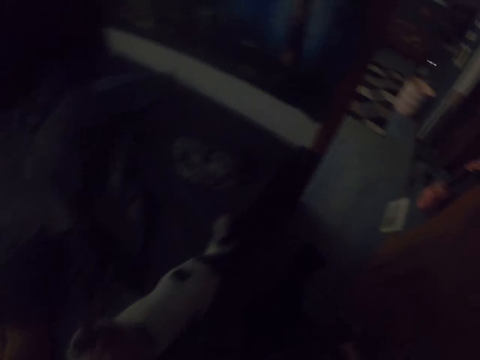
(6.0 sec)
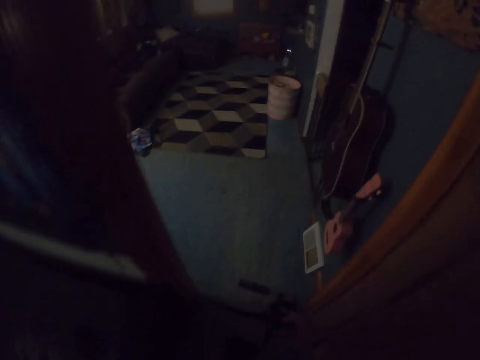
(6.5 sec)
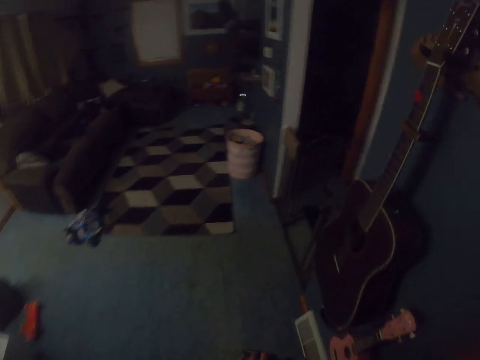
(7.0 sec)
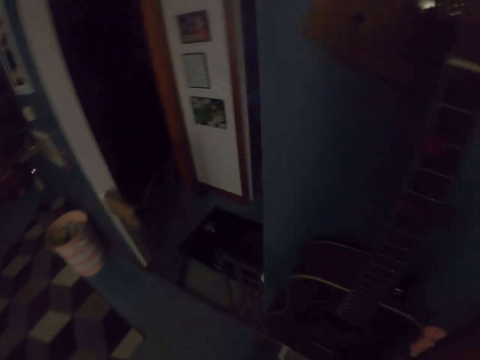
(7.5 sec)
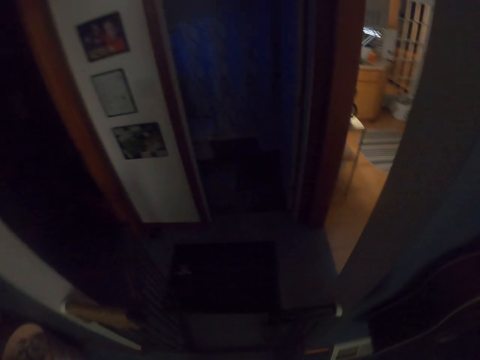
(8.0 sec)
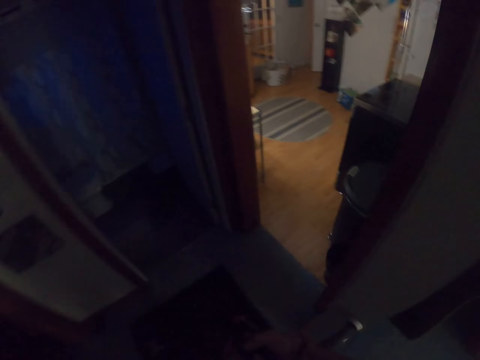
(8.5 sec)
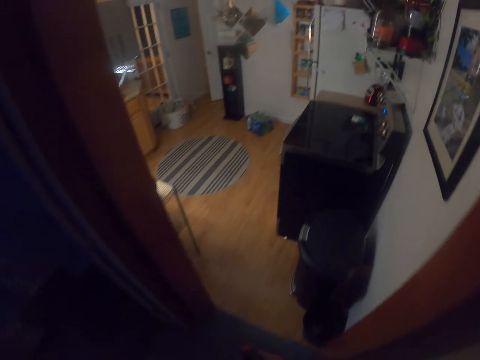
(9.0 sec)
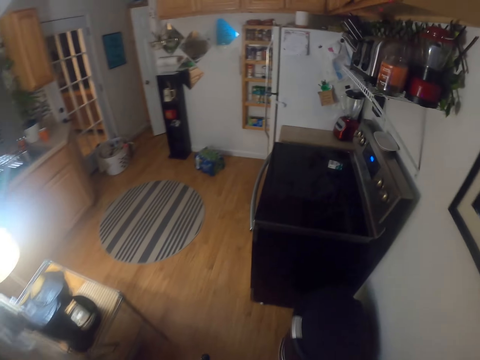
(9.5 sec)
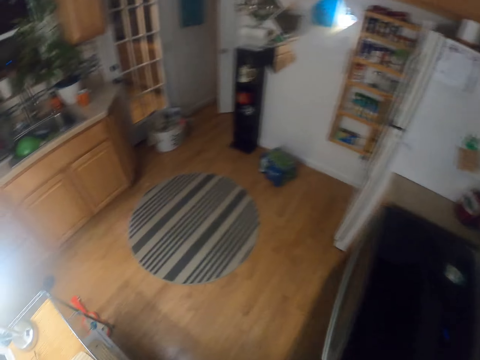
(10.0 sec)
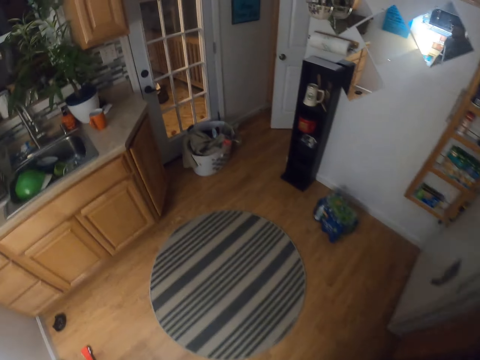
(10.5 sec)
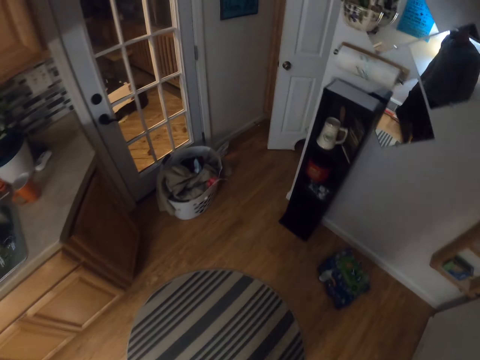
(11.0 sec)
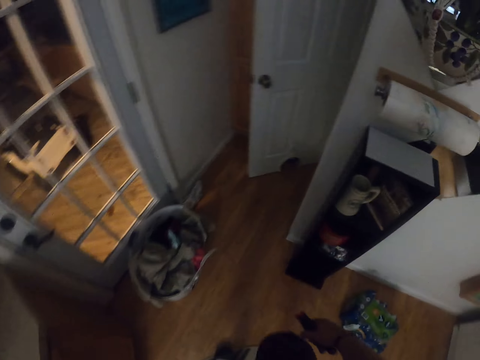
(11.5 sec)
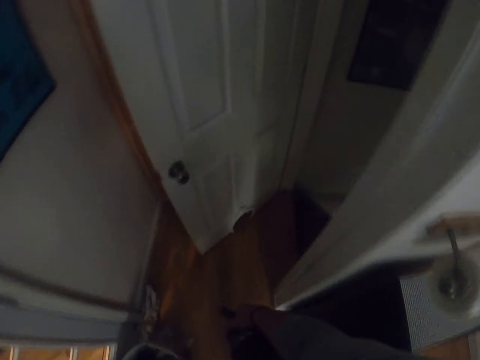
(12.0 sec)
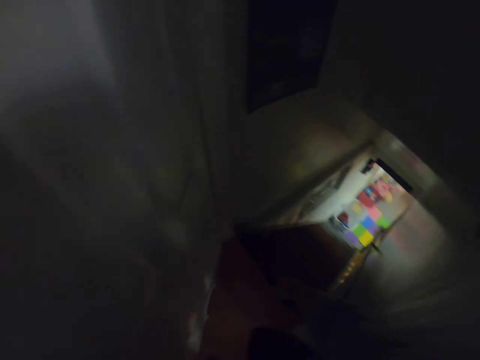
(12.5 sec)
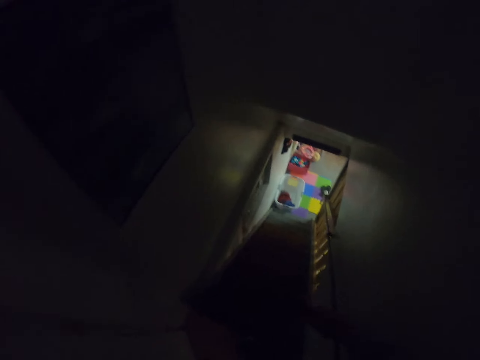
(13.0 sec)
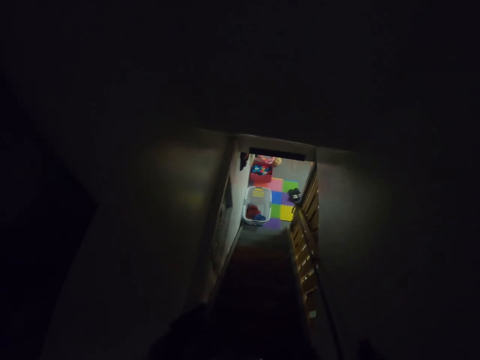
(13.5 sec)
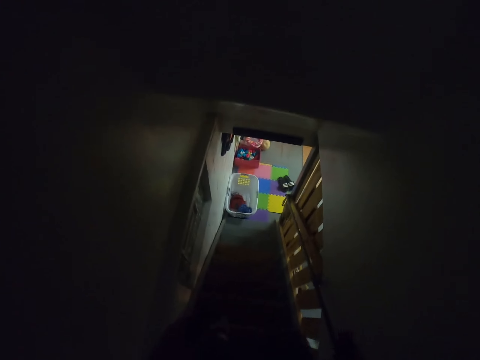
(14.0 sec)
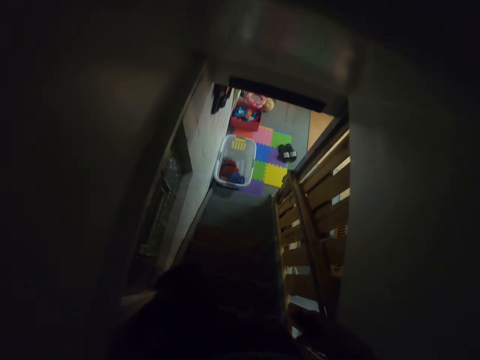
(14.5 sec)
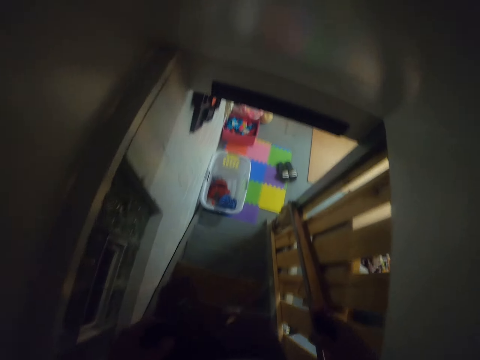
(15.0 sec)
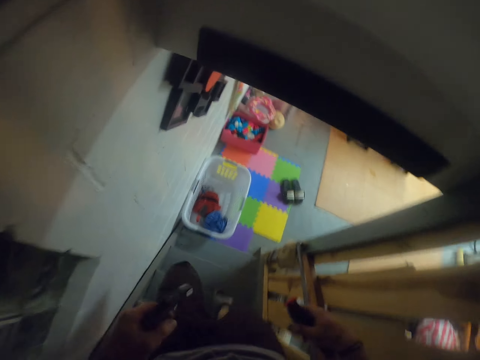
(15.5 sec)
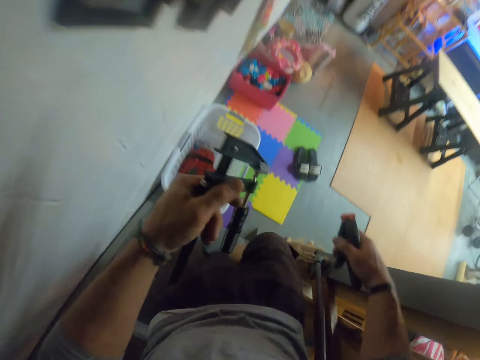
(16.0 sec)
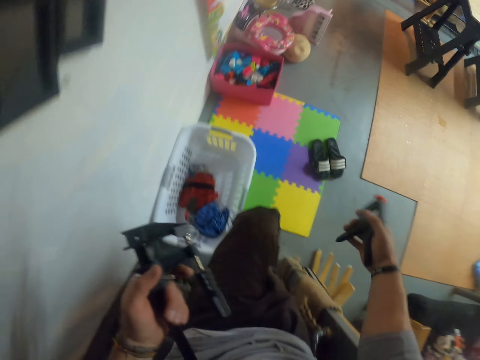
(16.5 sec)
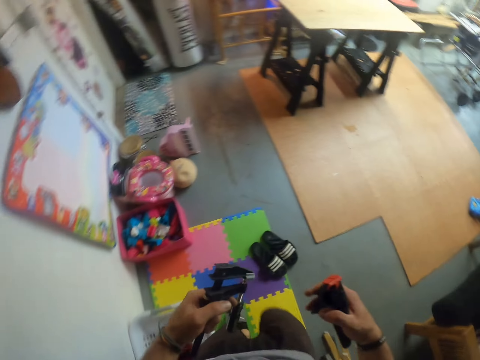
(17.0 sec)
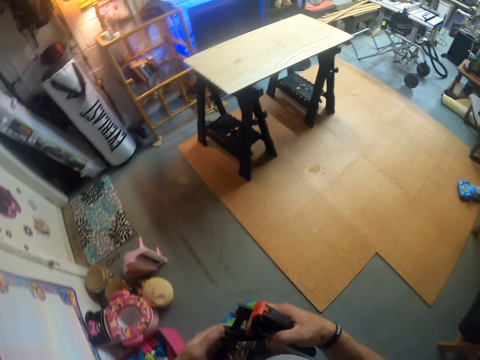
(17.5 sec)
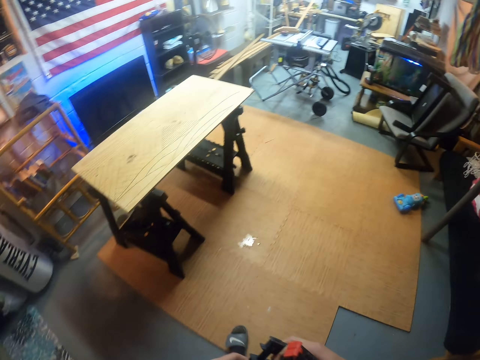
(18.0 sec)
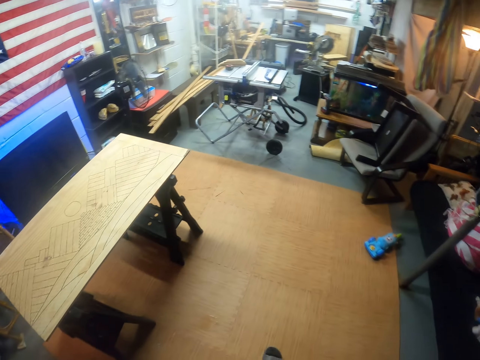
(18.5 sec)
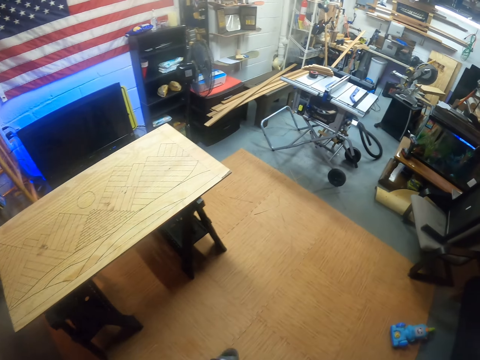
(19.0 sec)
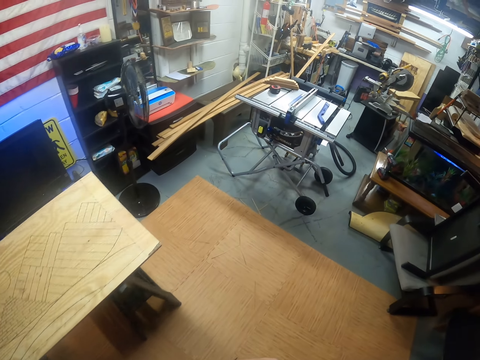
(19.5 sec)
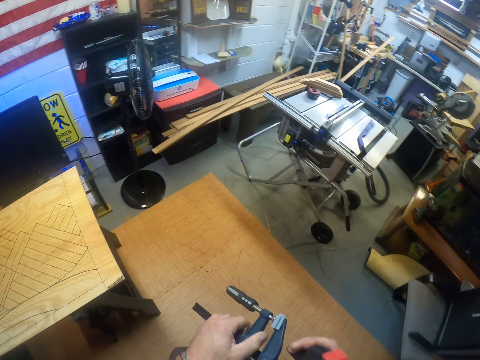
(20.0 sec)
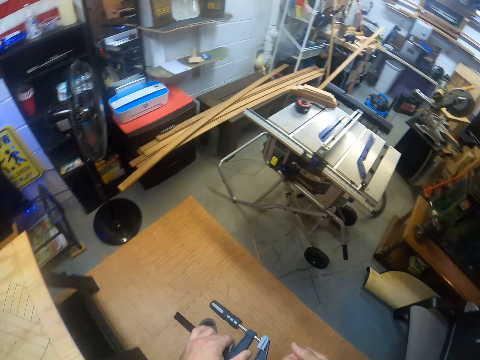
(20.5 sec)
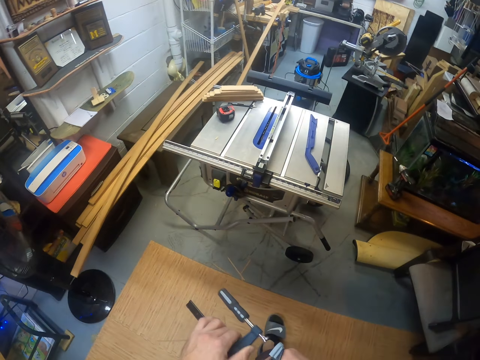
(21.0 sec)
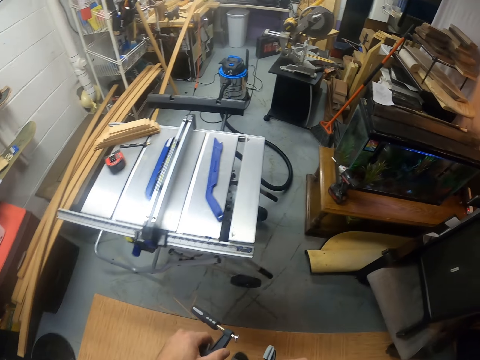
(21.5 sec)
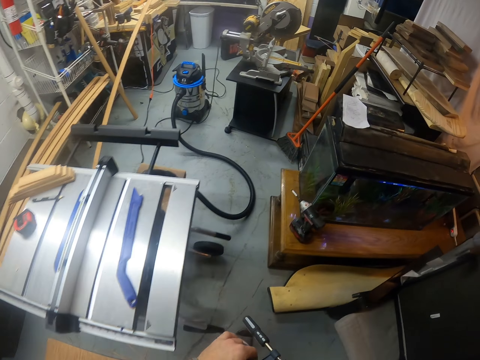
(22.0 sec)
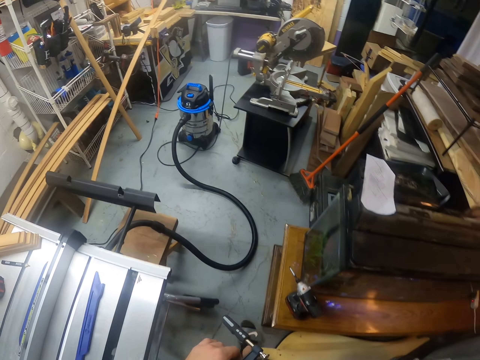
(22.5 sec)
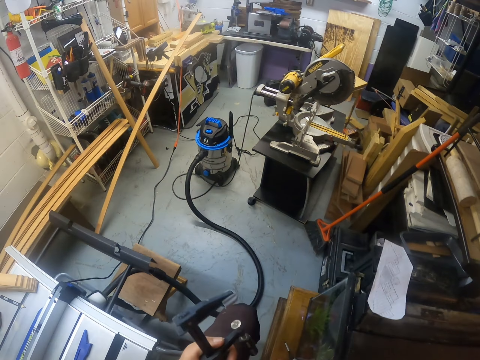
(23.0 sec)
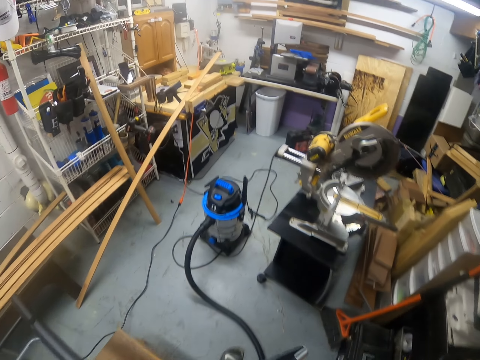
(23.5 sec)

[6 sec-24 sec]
The camera wearer plays with the cat. He walks around the house. He walks downstairs to a workshop. He passes an F-clamp to his right hand. He enters the wood workshop room. He presses a spring clamp in his right hand. He loosens the F-clamp in his hands.

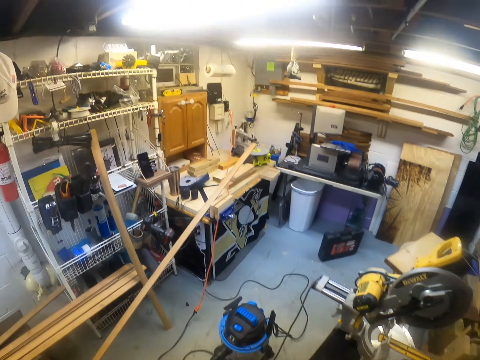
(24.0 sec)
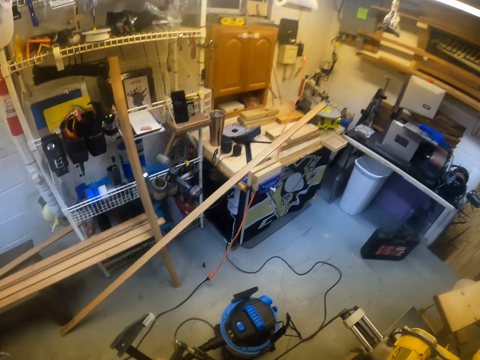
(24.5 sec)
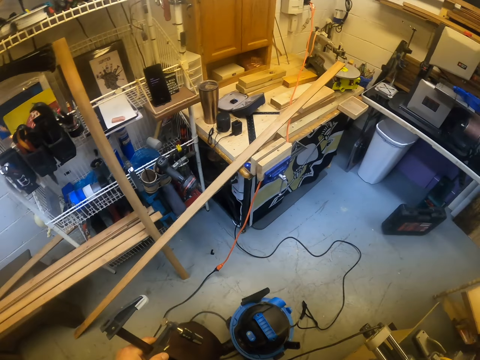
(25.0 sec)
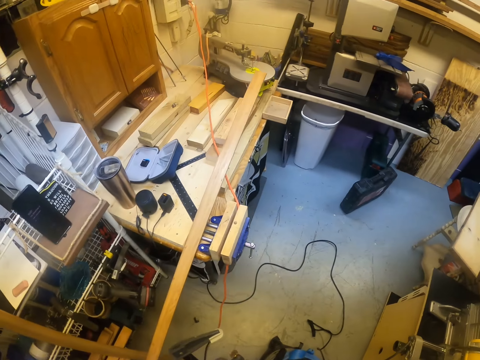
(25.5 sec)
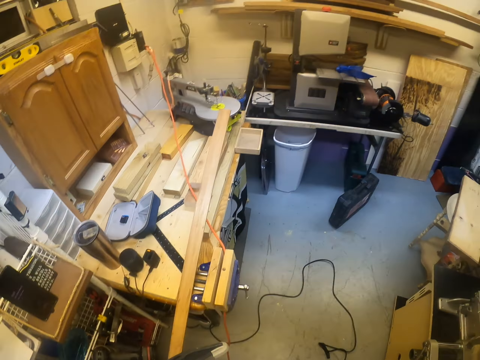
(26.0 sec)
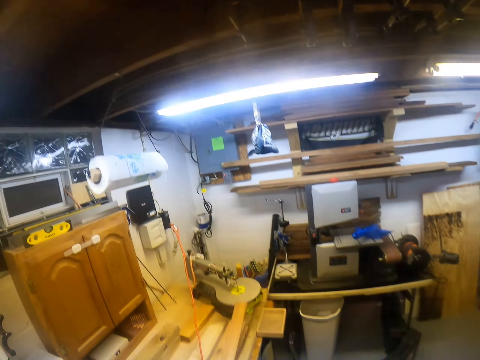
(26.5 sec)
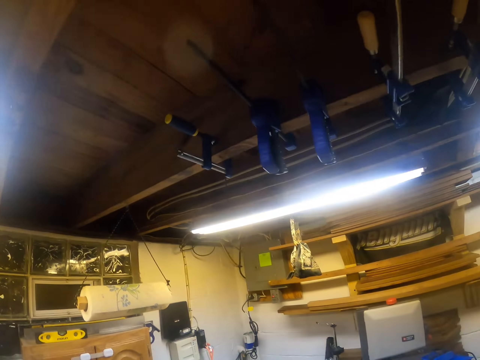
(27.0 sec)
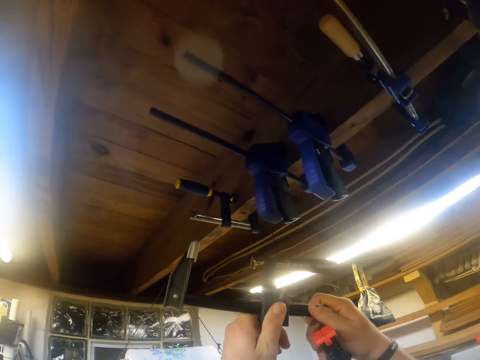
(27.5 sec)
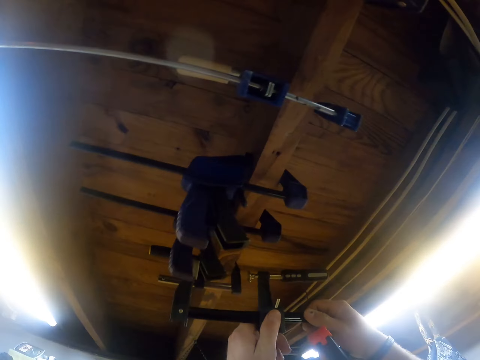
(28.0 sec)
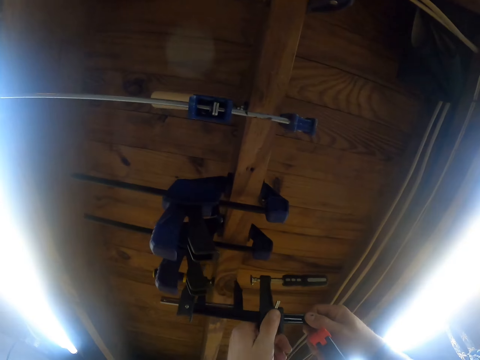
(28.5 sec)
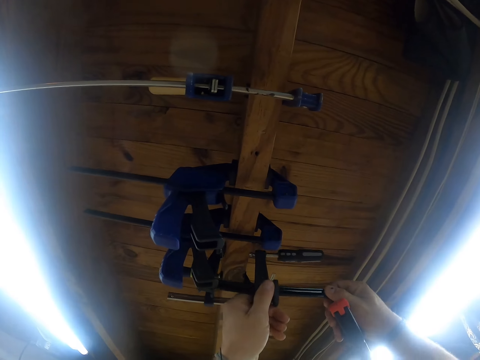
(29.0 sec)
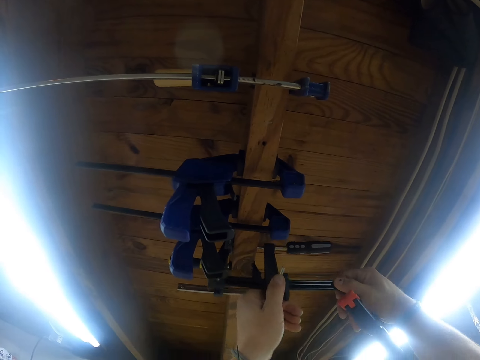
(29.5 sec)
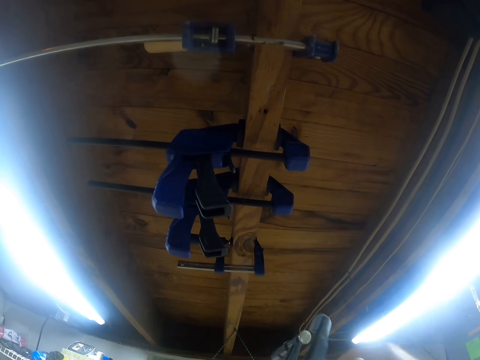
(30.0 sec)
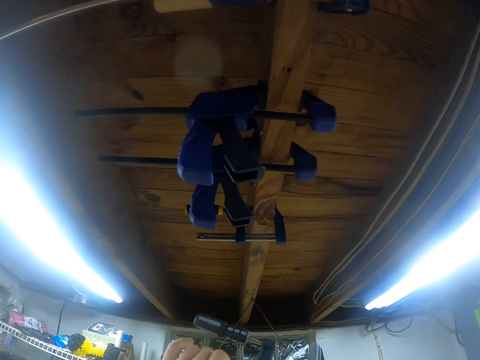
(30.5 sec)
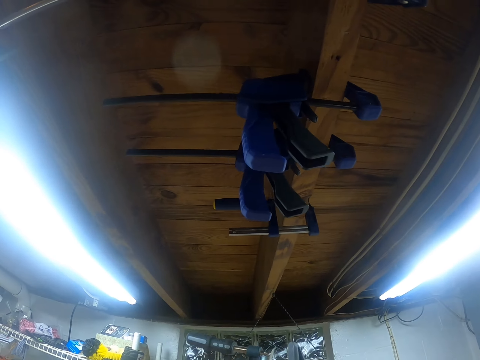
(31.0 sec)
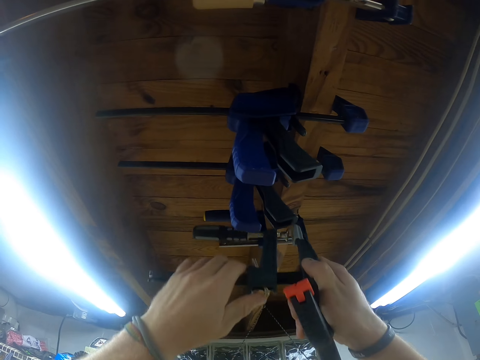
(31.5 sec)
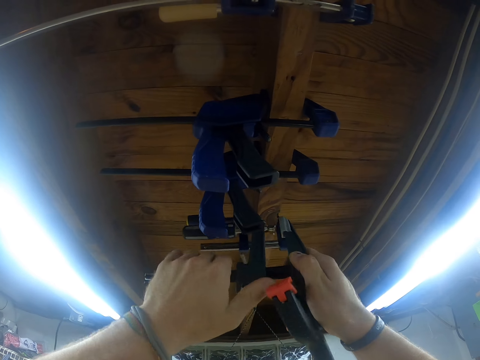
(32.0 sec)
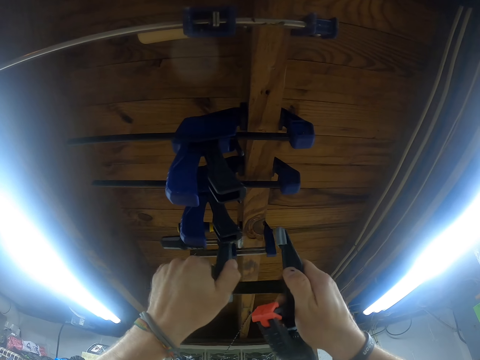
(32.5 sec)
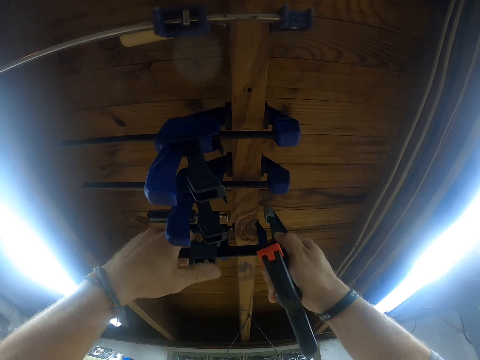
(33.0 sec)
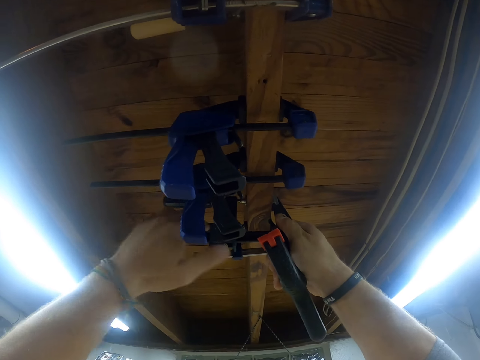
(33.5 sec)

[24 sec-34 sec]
The camera wearer fixes metal appliances in the ceiling board. He holds a ceiling wood with the F-clamp in his hands. He touches the ceiling wood with the F-clamp. He holds the ceiling wood with the F-clamp in his hands. He loosens the F-clamp in his hands. He tightens the F-clamp to the ceiling wood with his hands.
